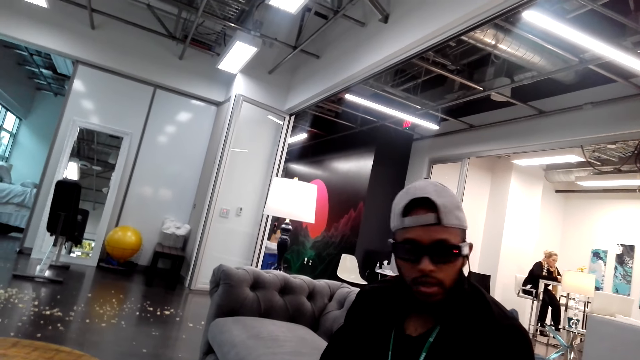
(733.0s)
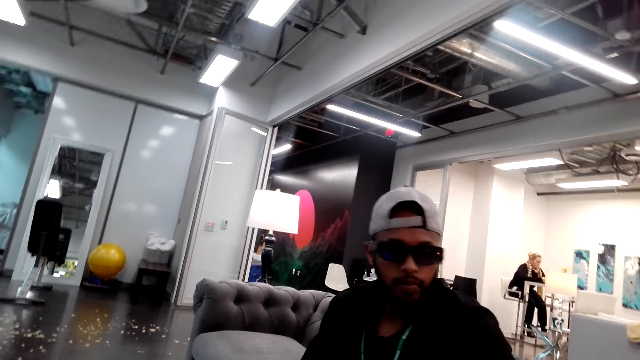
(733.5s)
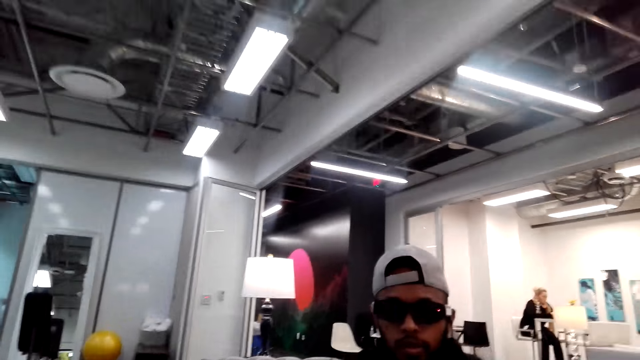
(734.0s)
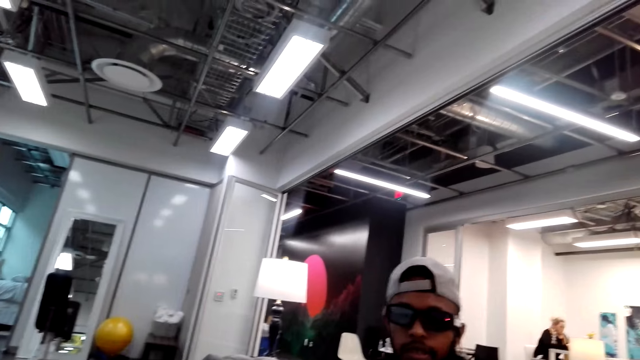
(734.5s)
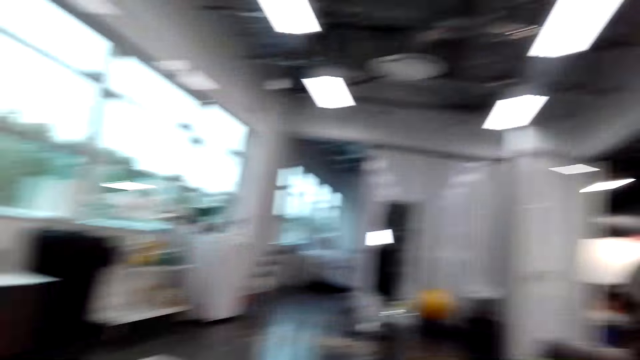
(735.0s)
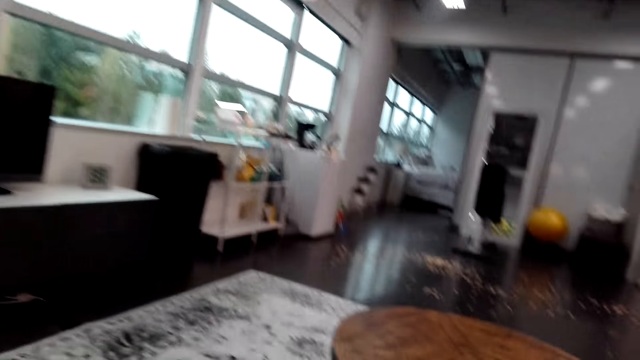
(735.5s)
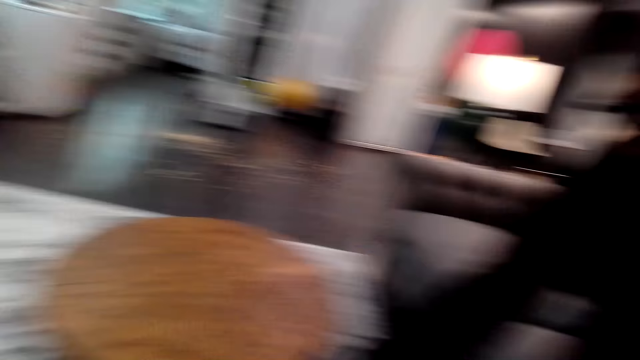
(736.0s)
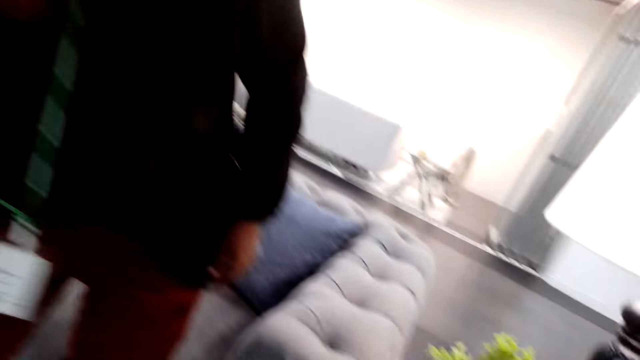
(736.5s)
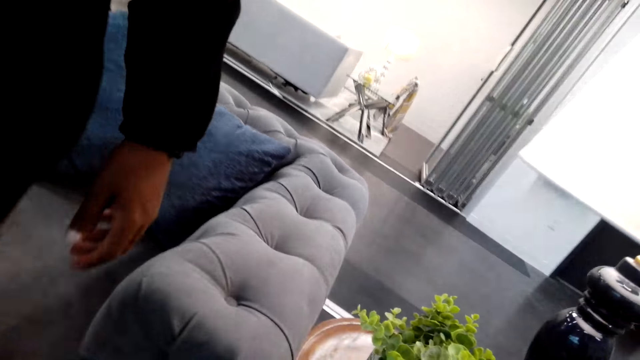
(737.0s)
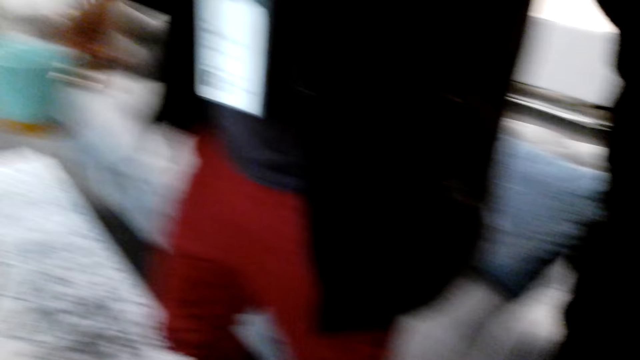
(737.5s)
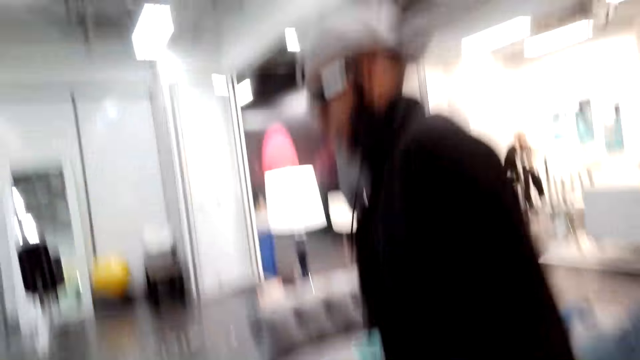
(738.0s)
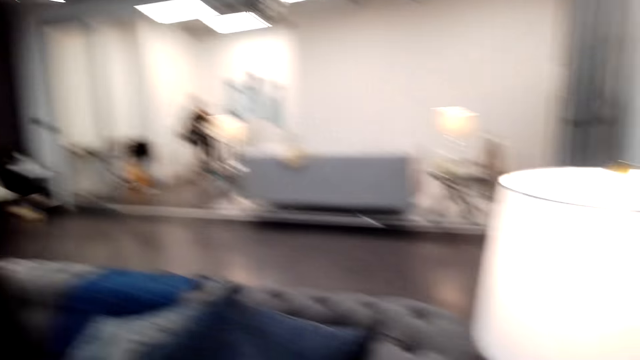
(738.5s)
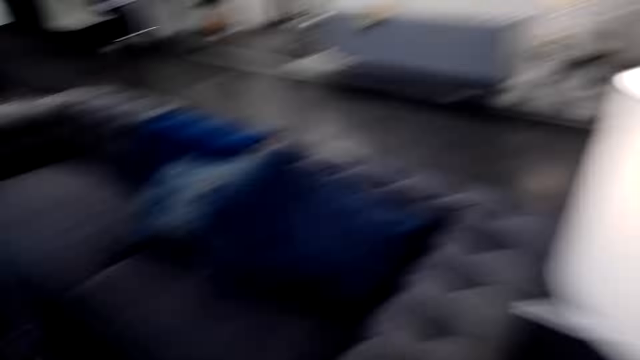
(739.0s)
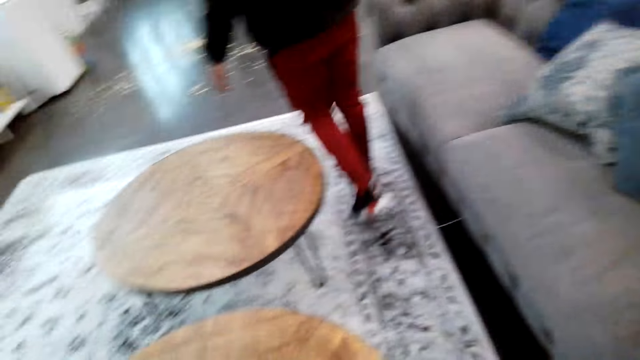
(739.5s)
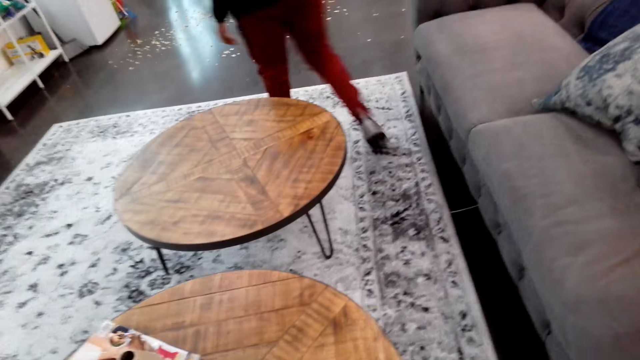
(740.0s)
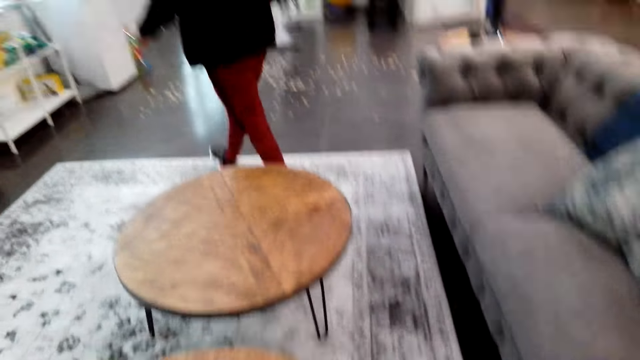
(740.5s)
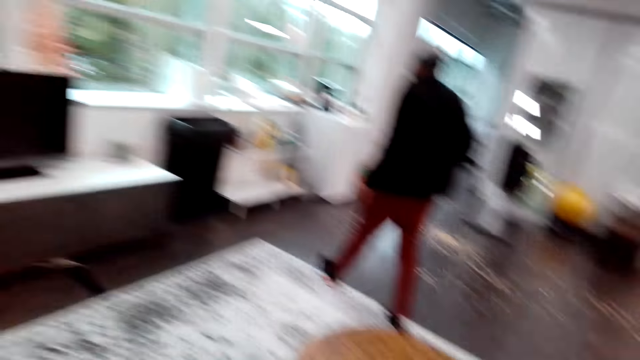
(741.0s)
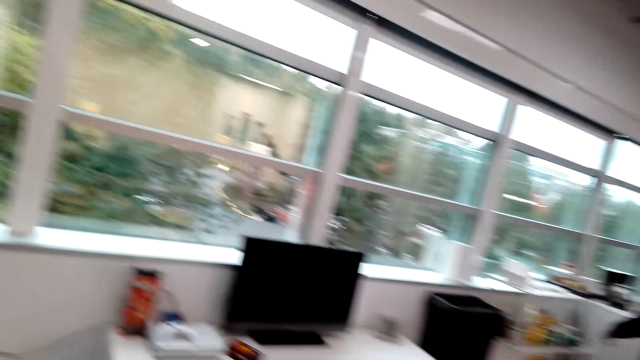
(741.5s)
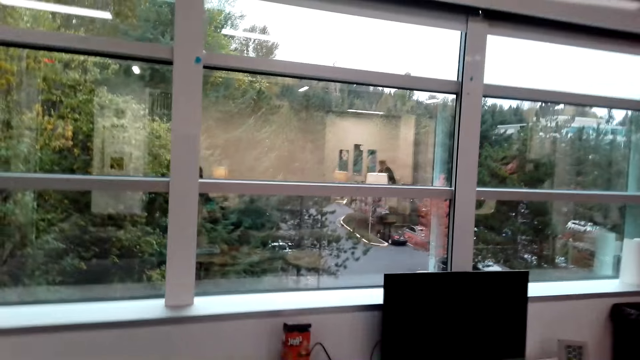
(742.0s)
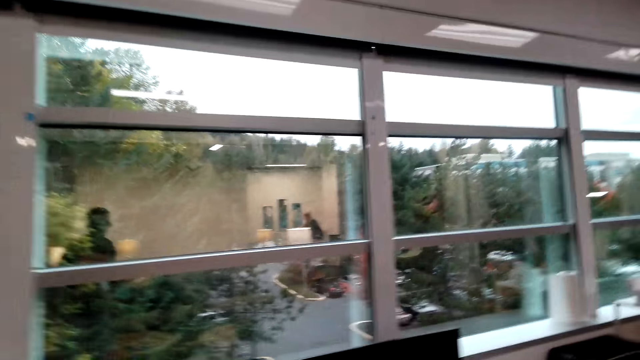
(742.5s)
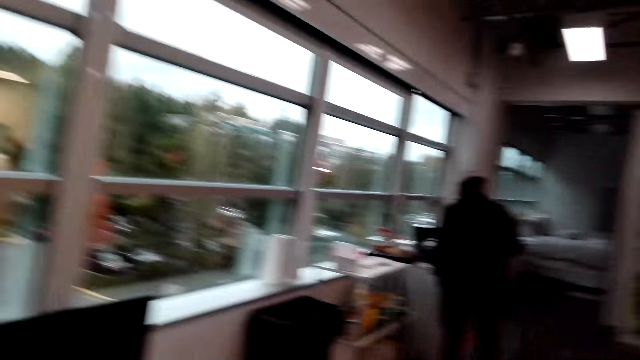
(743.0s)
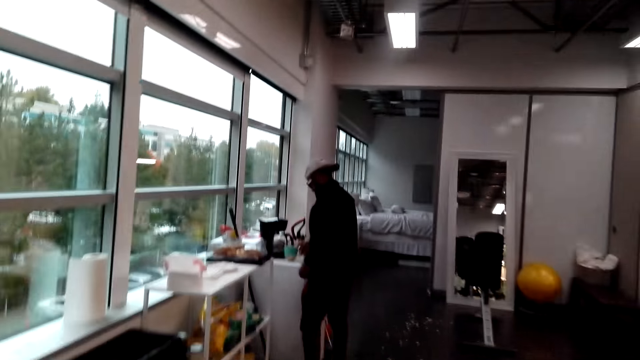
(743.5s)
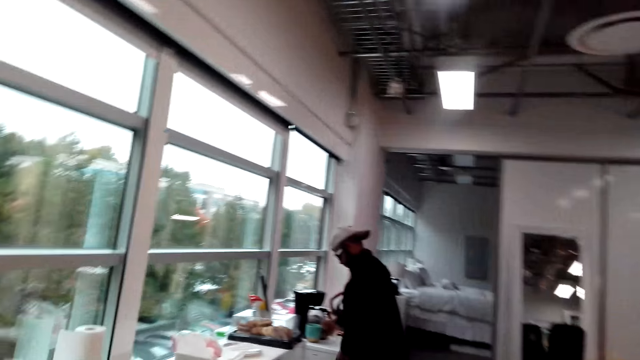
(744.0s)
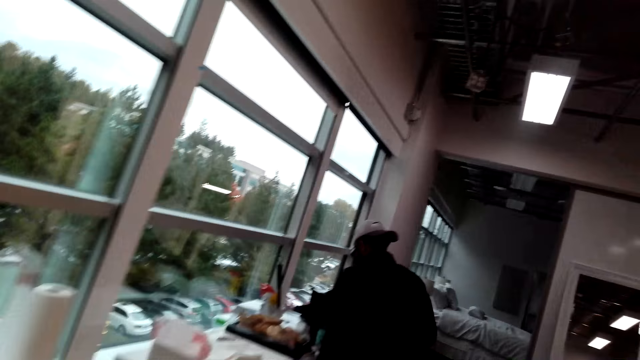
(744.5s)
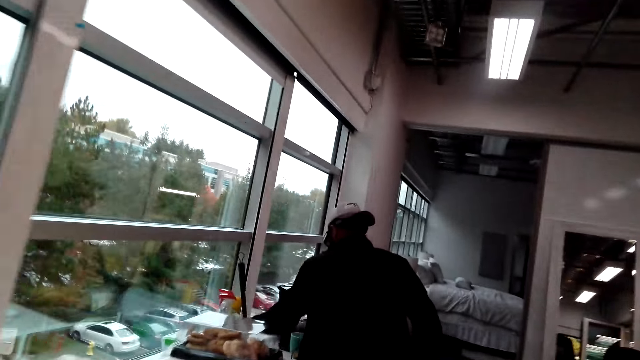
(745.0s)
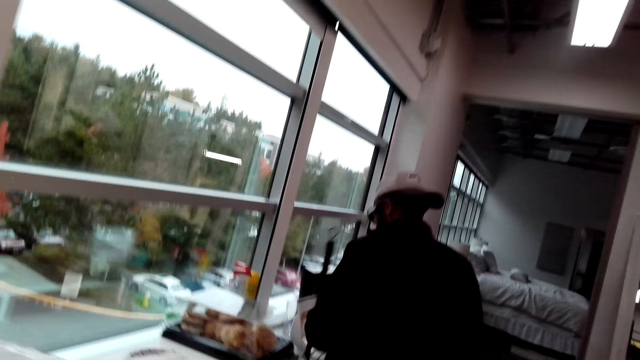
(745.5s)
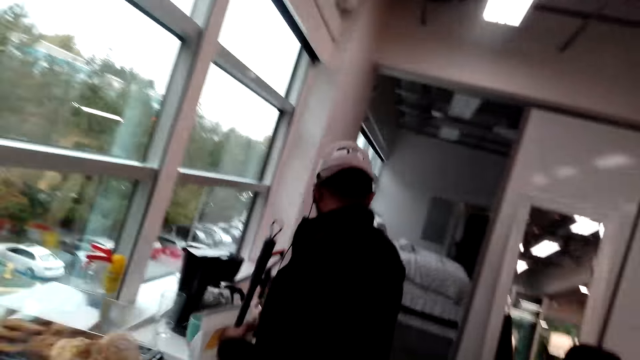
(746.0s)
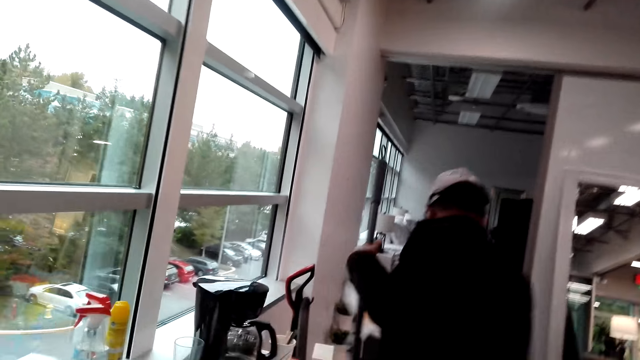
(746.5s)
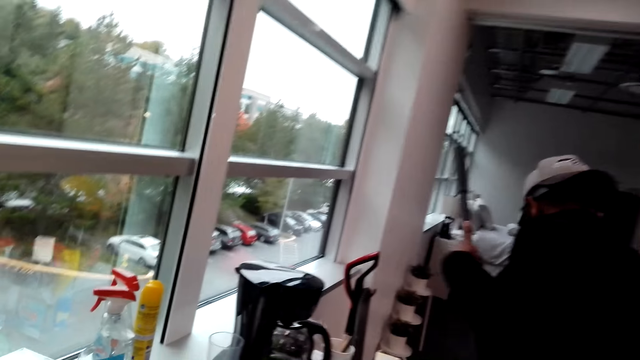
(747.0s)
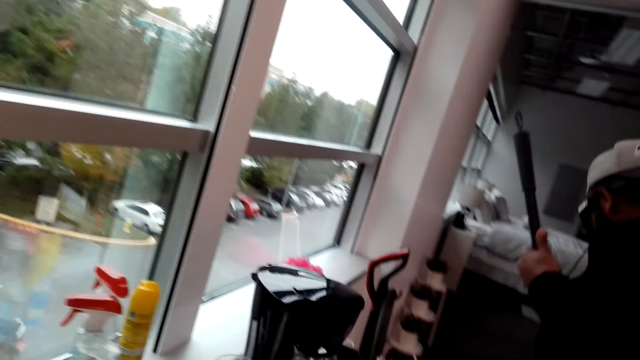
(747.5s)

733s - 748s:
The camera wearer stands up. A man stands up. The man walks away. The camera wearer walks around. The man picks up a broom and a dust collector.

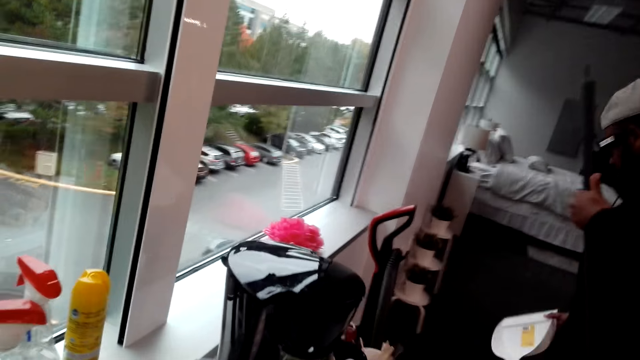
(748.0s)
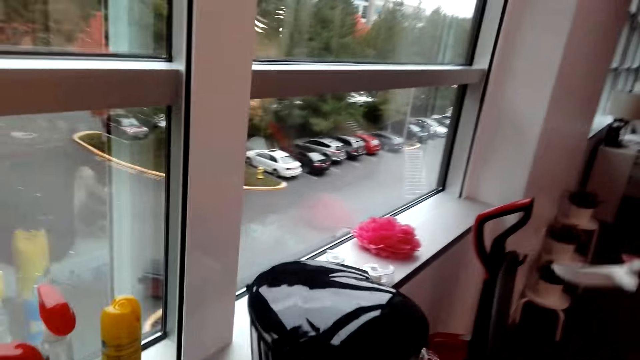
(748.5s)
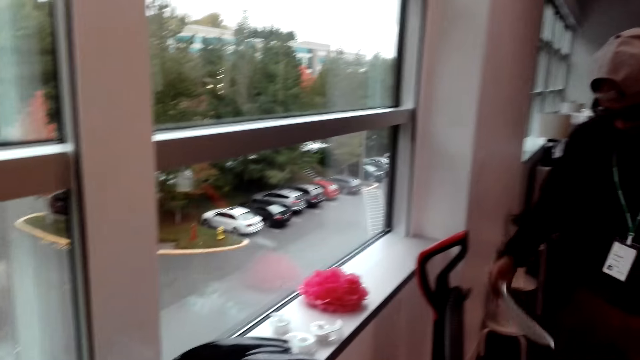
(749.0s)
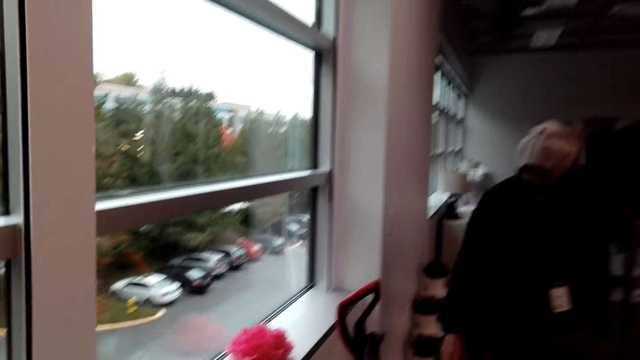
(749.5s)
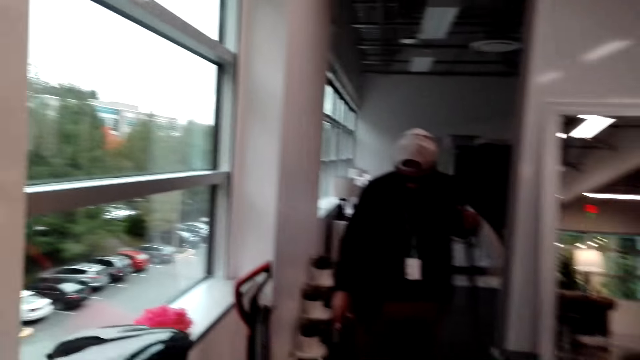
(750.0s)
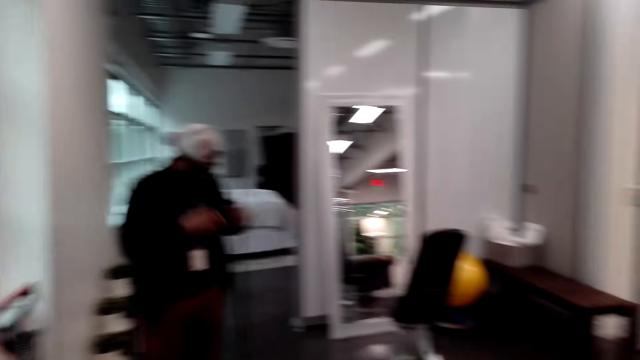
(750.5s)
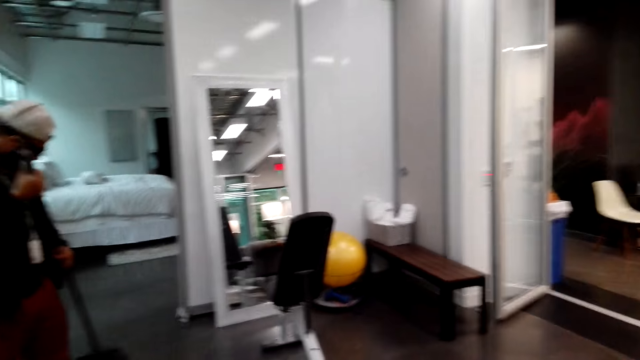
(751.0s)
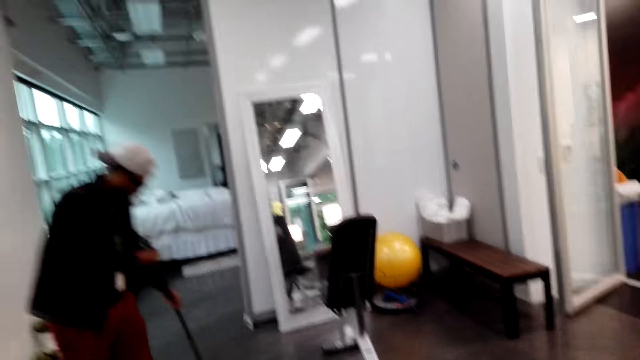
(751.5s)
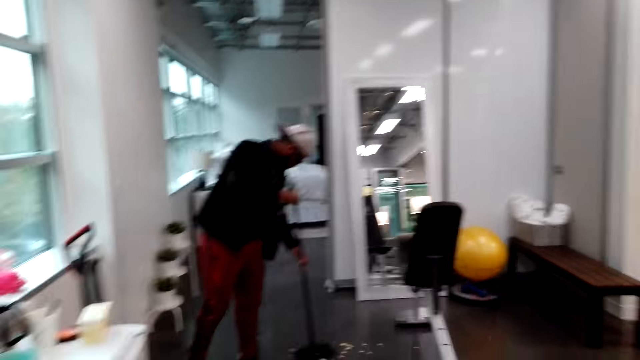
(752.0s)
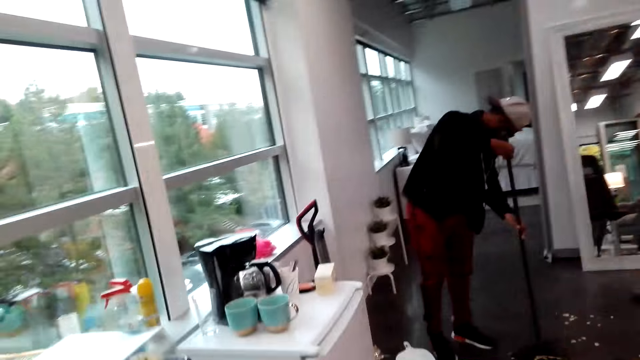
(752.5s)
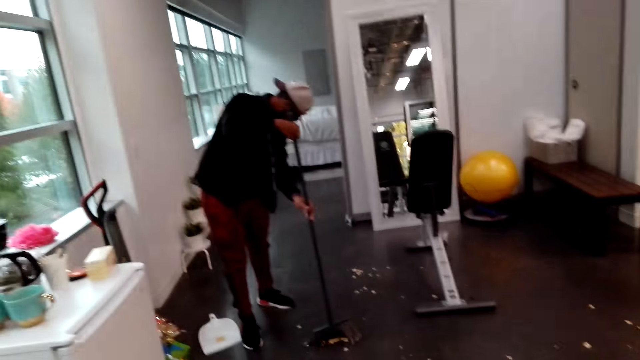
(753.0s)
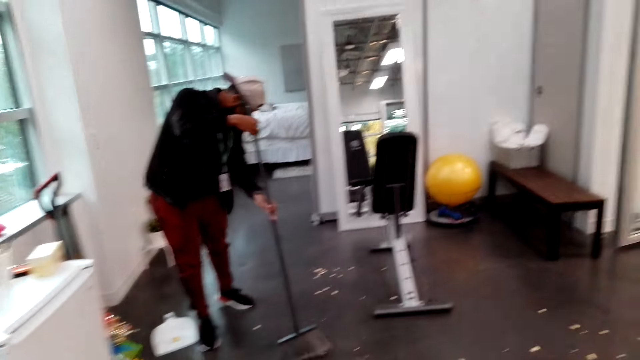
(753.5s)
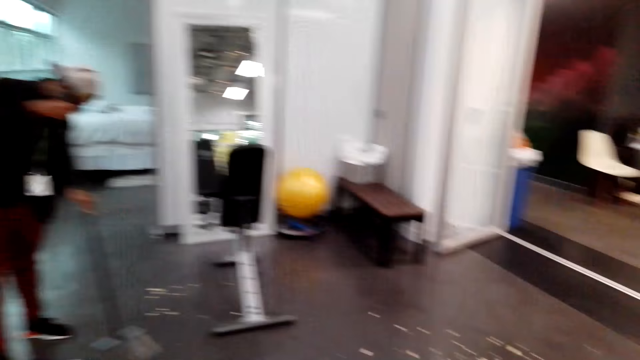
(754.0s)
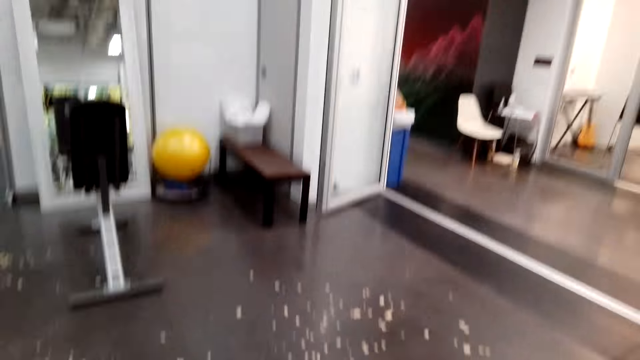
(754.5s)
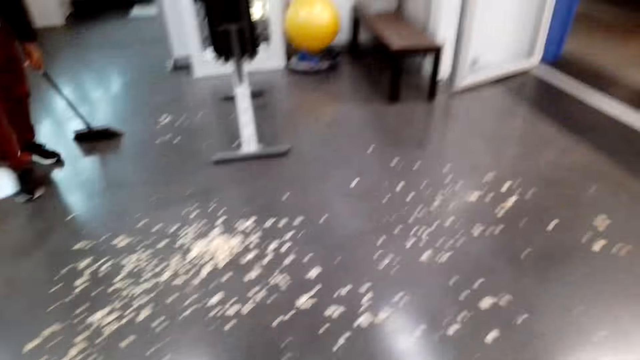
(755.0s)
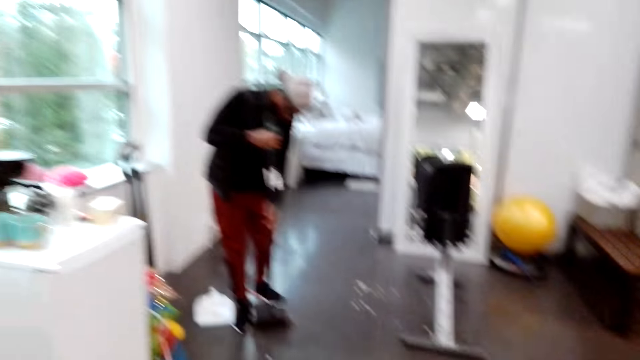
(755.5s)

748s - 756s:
A man places down a plastic. The man sweeps the floor with a broom.
